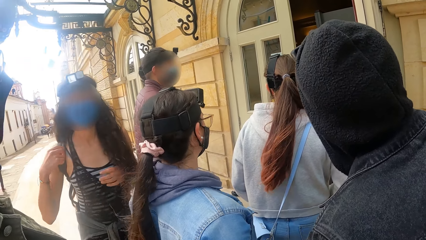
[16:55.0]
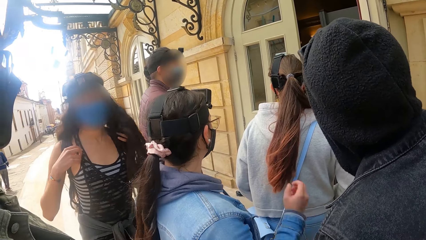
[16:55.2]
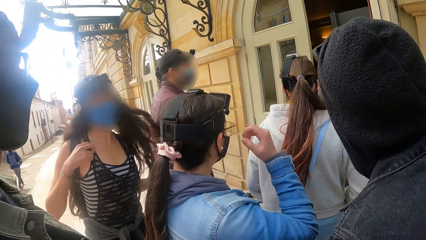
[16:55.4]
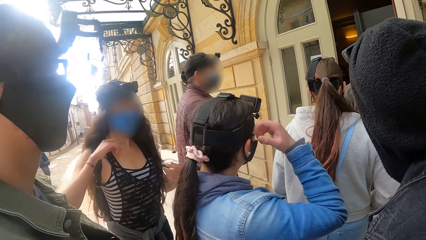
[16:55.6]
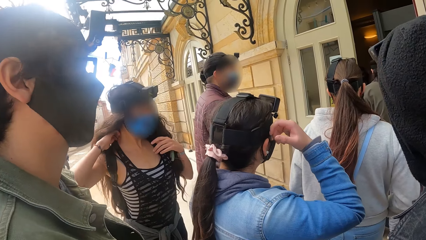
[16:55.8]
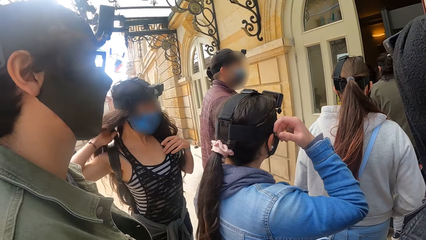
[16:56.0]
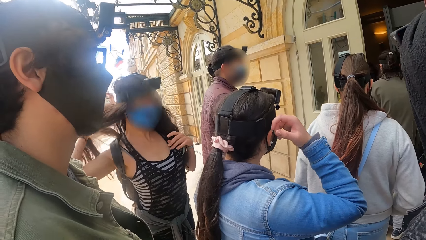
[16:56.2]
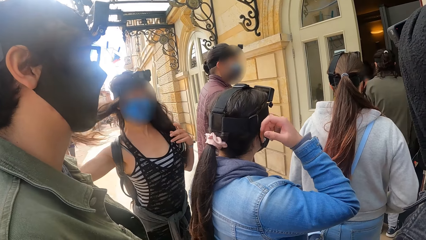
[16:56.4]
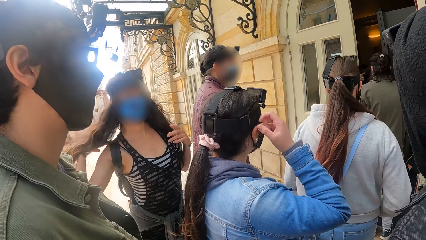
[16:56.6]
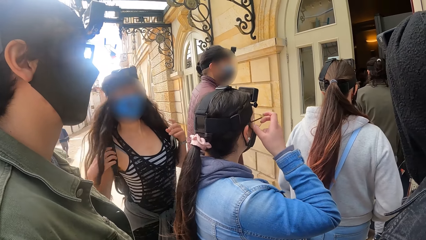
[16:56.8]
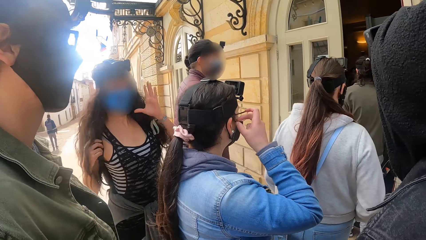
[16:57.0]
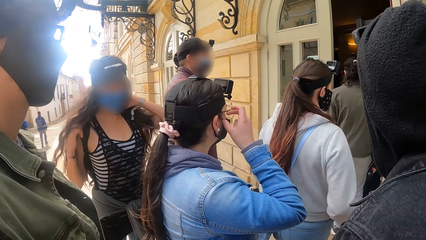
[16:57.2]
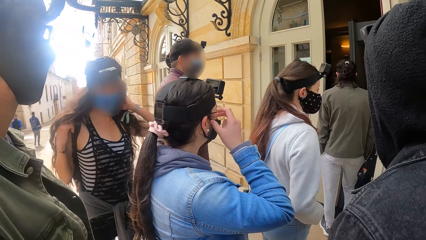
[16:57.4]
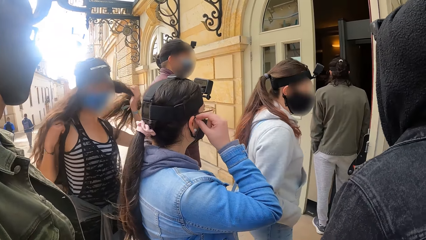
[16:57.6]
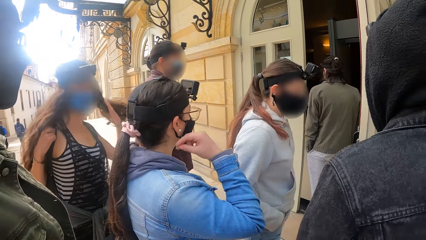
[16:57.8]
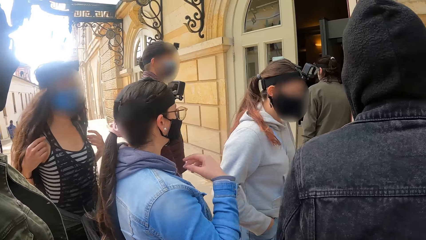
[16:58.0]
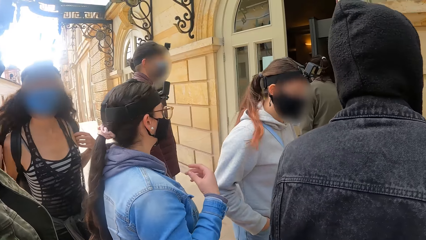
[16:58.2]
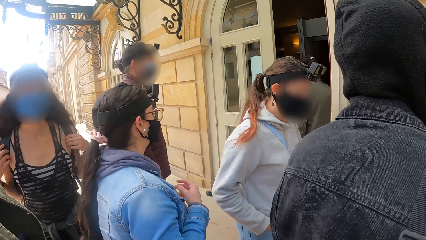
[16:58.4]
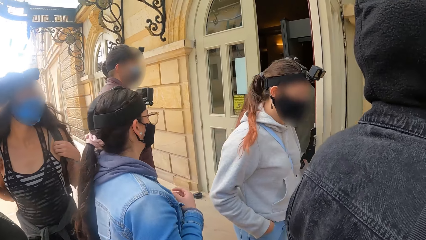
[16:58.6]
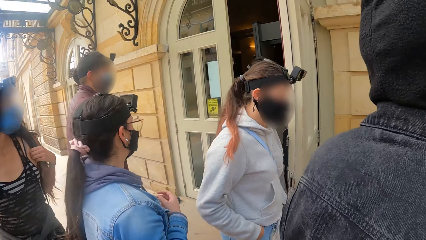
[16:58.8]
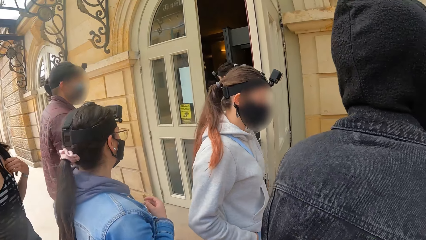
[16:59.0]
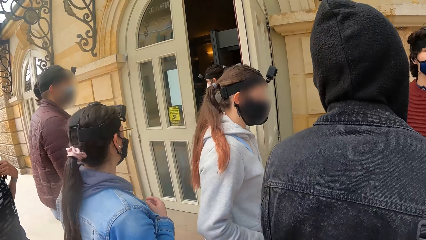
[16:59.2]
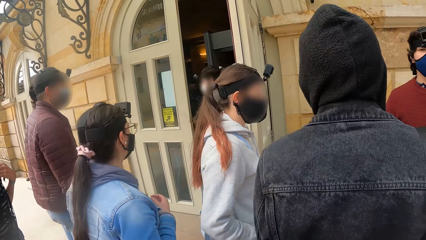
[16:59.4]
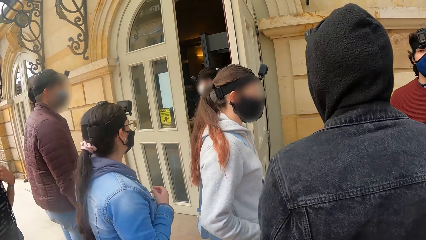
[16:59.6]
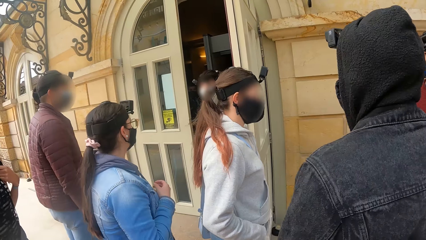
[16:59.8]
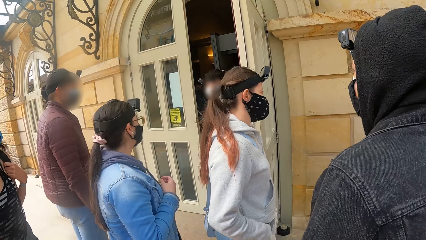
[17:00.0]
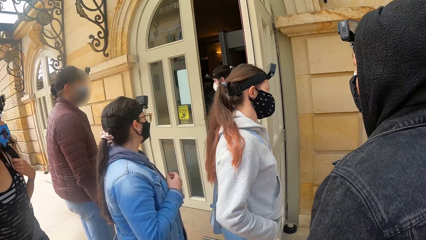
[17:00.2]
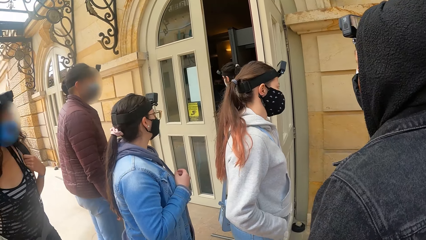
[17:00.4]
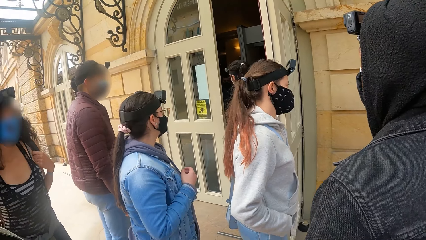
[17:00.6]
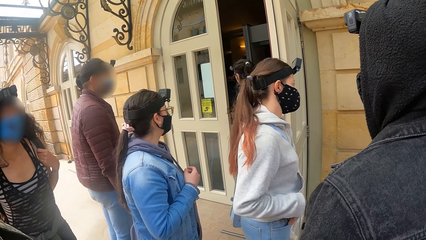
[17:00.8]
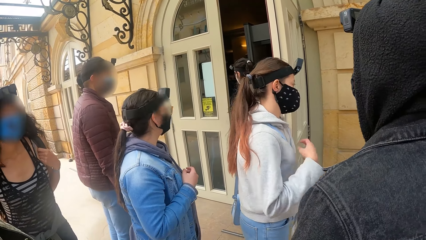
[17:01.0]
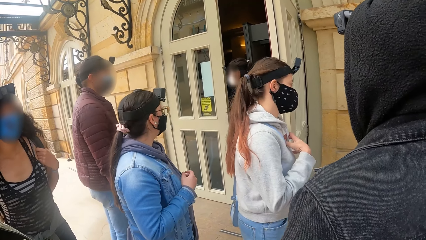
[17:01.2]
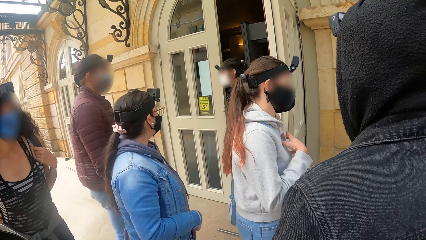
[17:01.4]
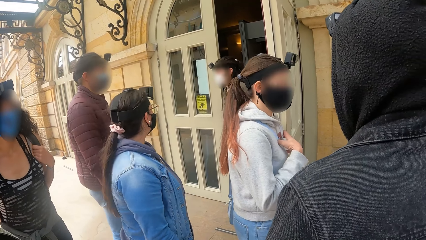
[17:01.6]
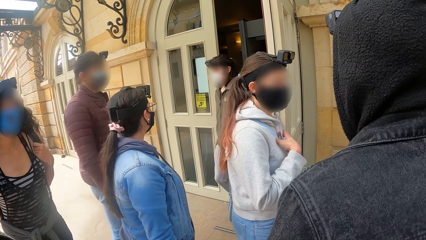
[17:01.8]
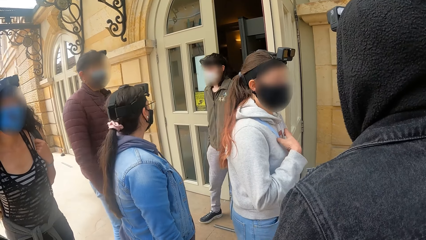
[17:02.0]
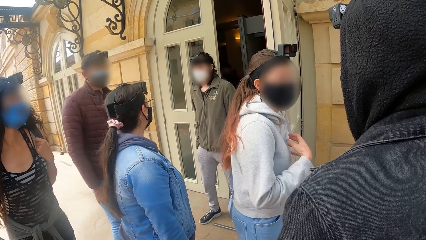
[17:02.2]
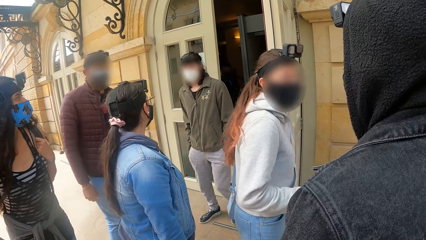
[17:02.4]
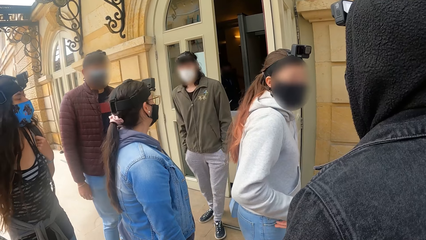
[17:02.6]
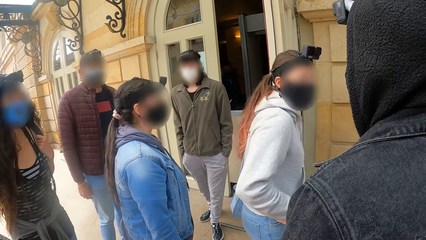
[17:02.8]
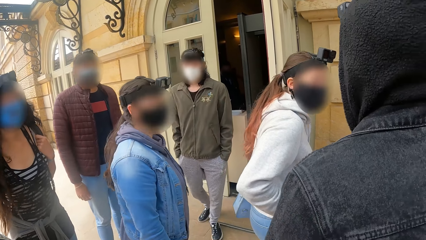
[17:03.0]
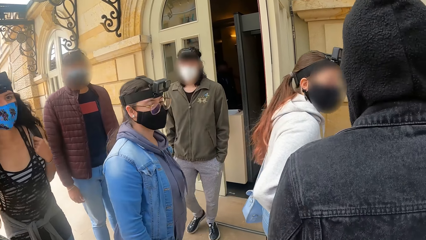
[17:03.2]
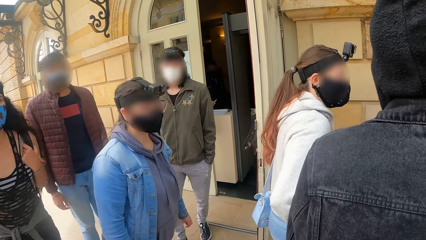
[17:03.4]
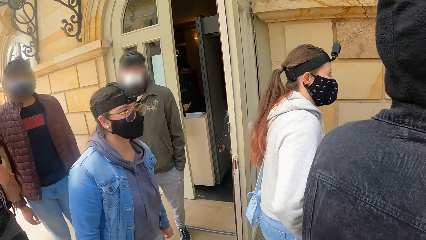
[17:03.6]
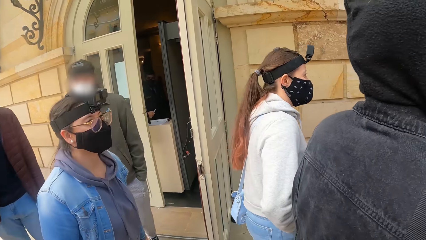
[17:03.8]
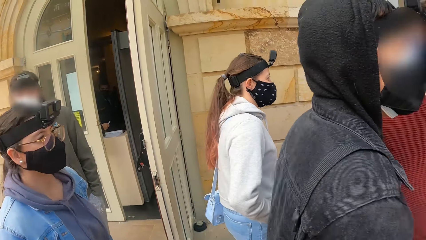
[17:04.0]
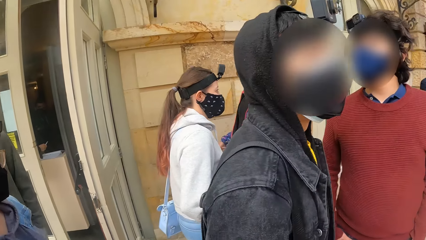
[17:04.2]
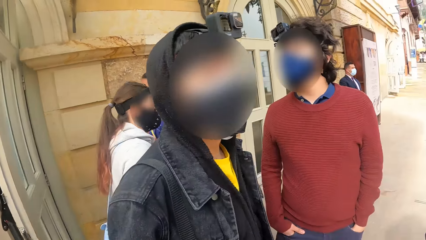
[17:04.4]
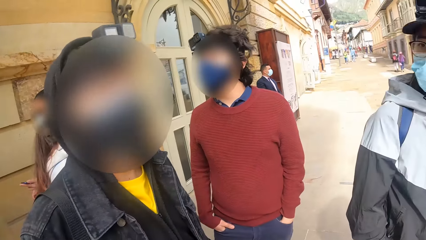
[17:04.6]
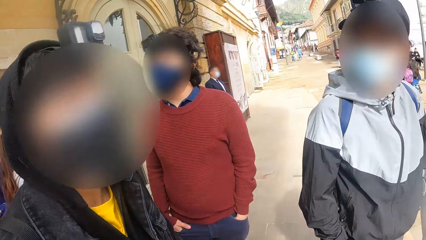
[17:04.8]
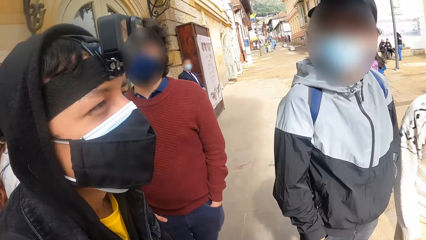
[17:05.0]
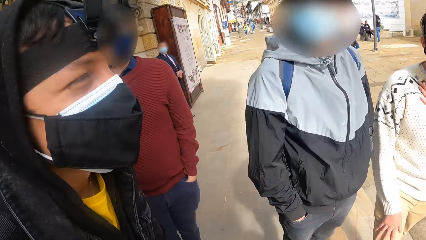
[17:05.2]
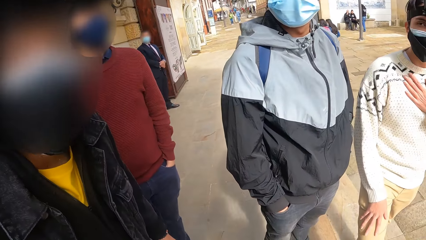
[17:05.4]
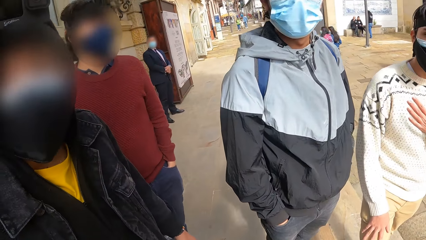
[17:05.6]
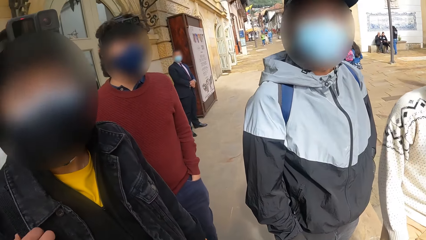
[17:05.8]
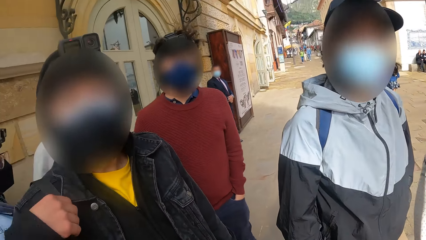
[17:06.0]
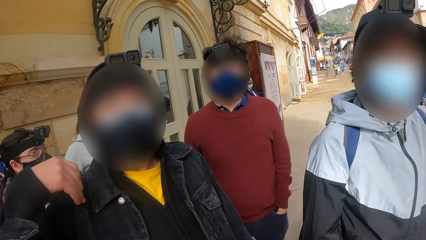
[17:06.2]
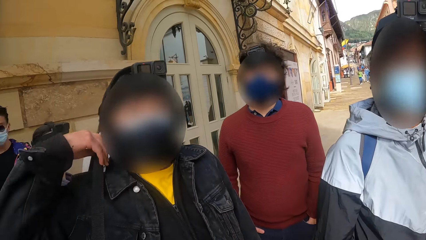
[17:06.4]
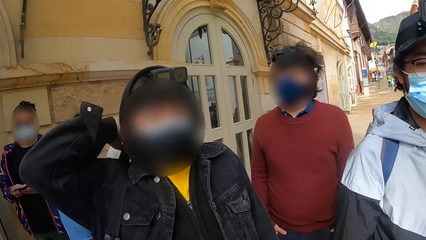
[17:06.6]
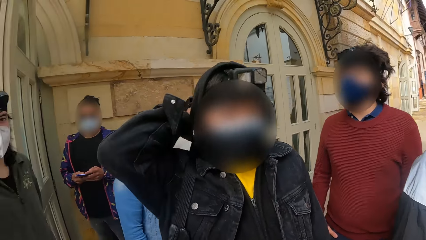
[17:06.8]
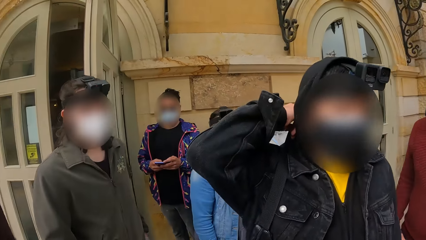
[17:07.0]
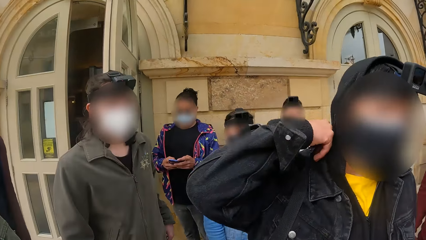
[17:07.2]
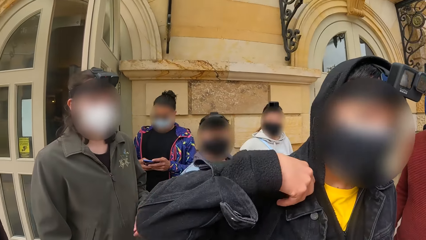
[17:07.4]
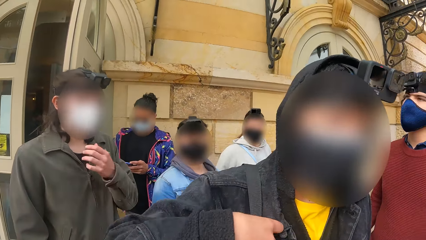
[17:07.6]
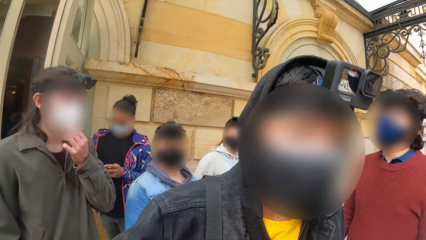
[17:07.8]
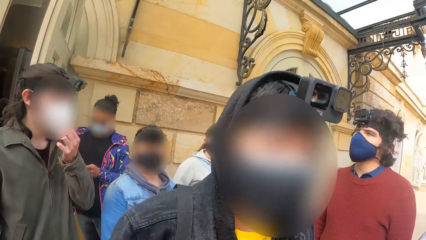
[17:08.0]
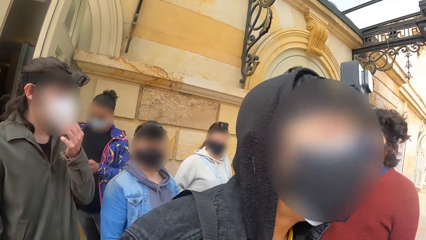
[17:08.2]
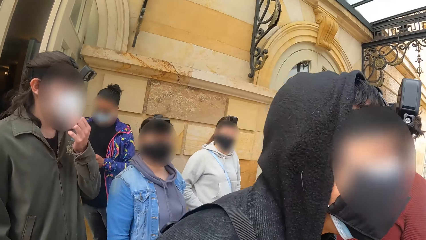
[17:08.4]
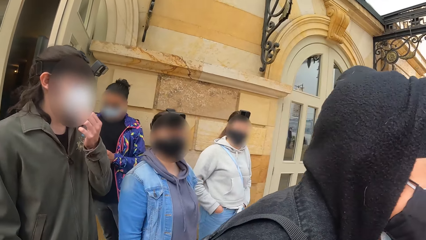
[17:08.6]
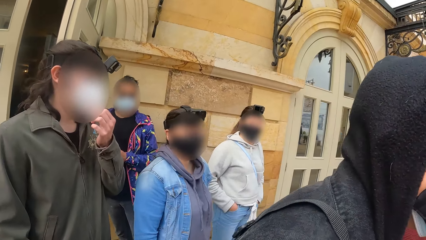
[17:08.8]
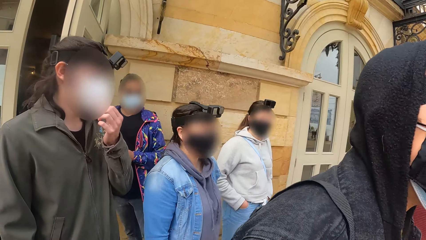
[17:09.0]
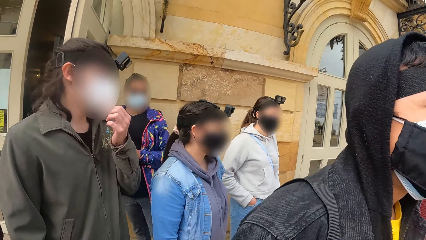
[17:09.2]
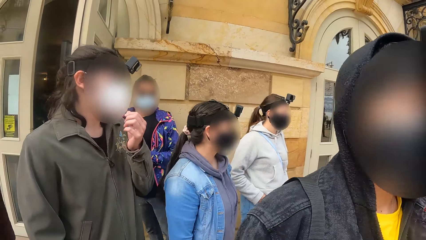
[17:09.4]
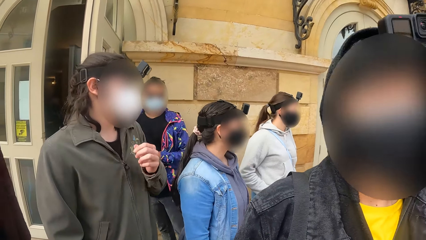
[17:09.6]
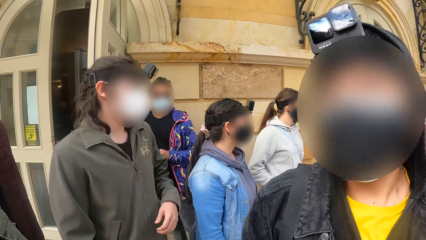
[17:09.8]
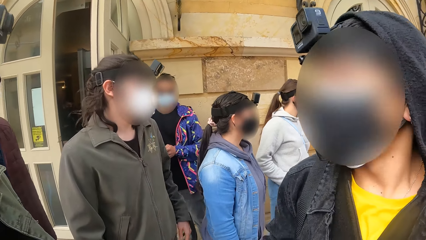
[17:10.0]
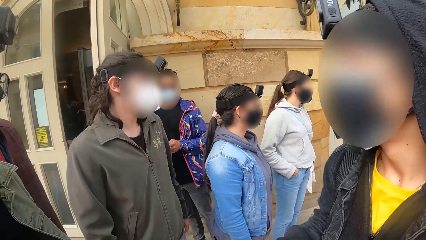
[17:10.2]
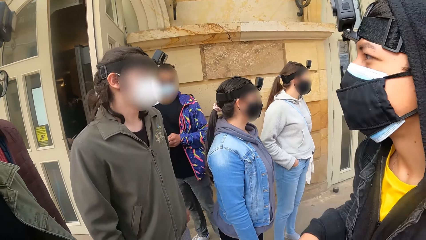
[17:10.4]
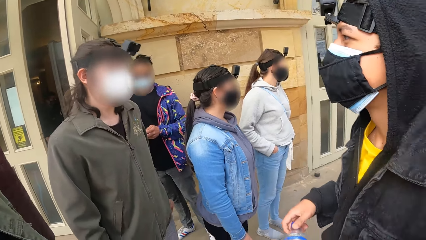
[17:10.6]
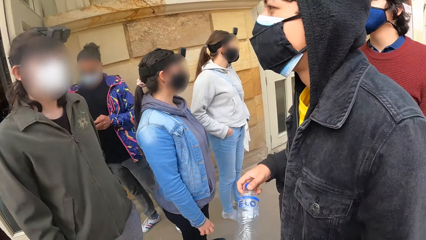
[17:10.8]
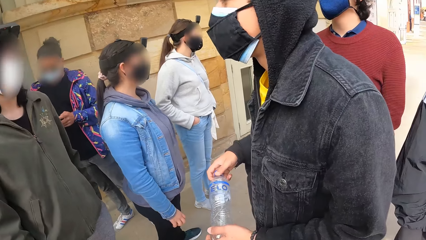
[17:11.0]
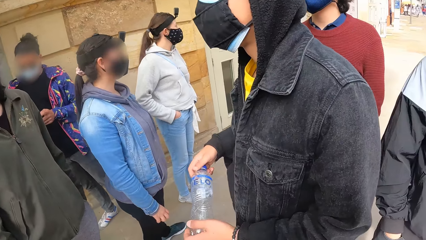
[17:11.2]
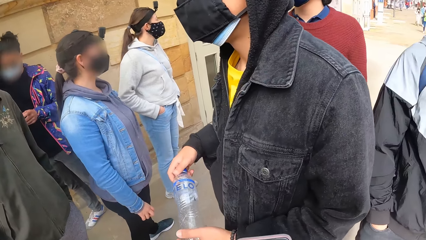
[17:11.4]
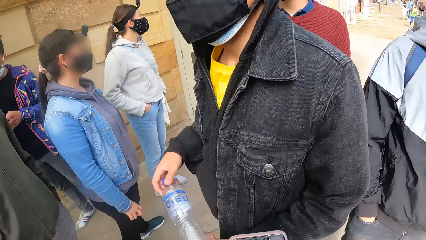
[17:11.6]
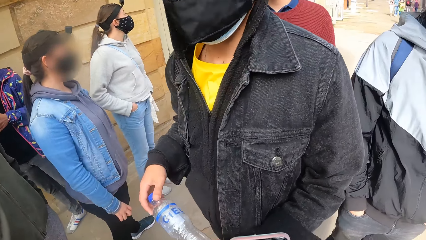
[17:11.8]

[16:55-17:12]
The camera wearer looks at the people. The man adjusts the bag around his shoulder with his right hand. The camera wearer interacts with the man.
